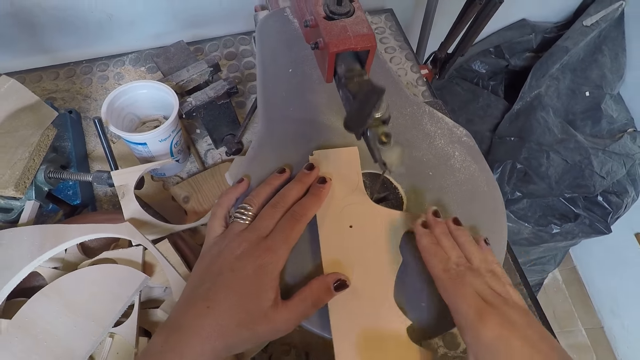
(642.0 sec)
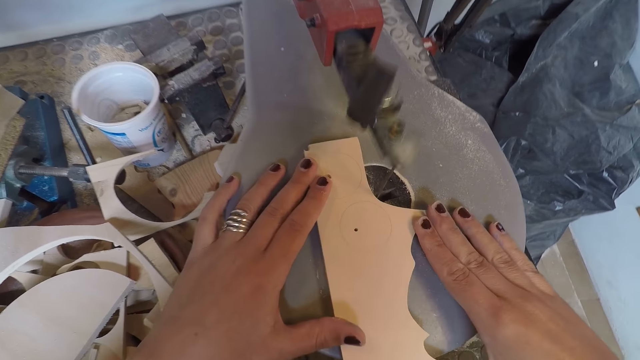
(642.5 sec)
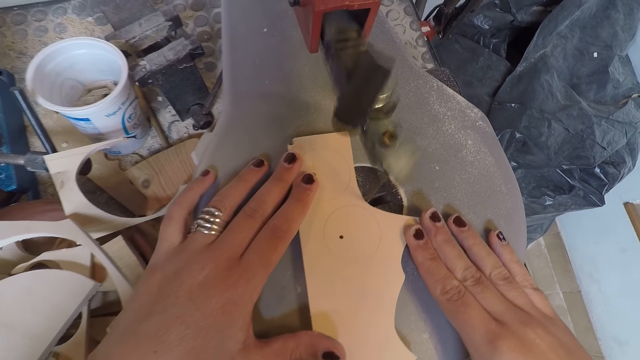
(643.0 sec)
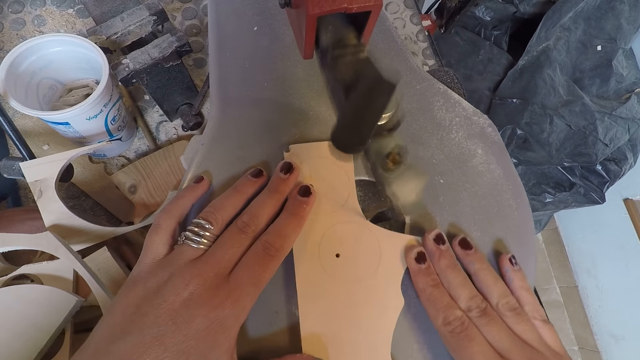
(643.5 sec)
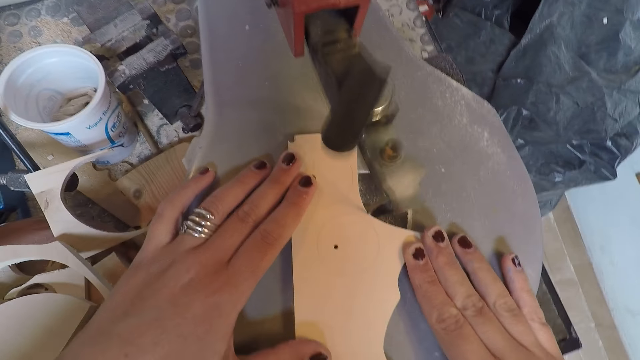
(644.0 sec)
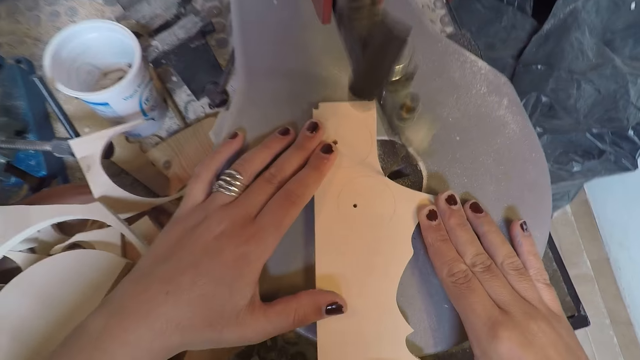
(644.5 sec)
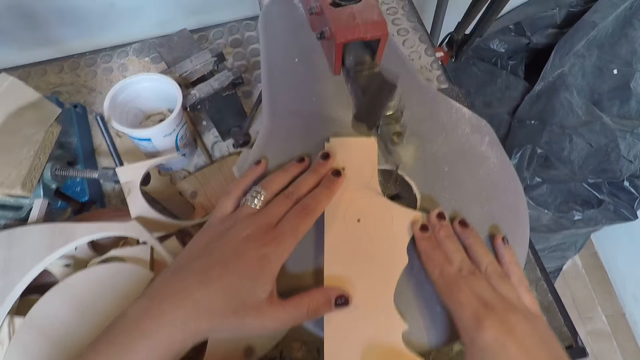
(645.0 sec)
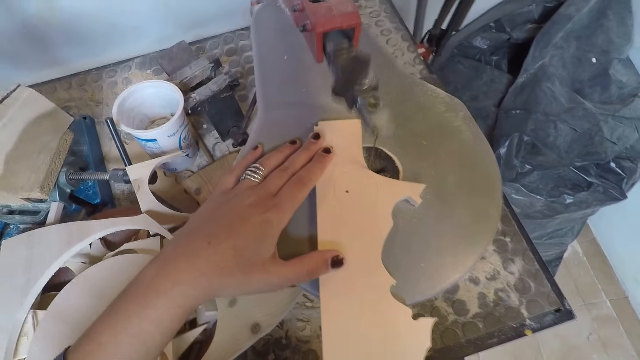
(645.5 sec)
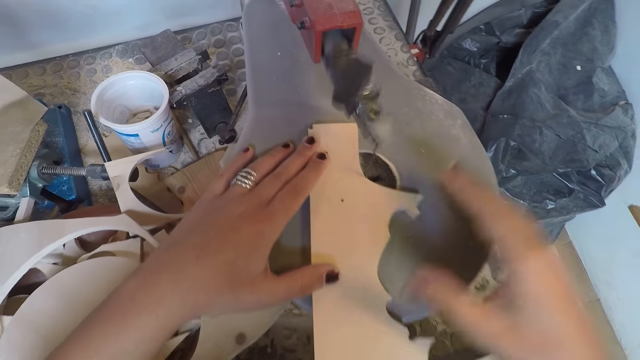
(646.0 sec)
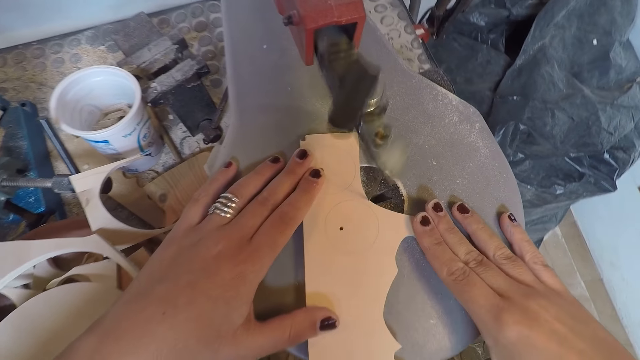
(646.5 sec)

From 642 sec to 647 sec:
The camera wearer drills a circular hole into the piece of wood with the scroll saw. They cut the wood.

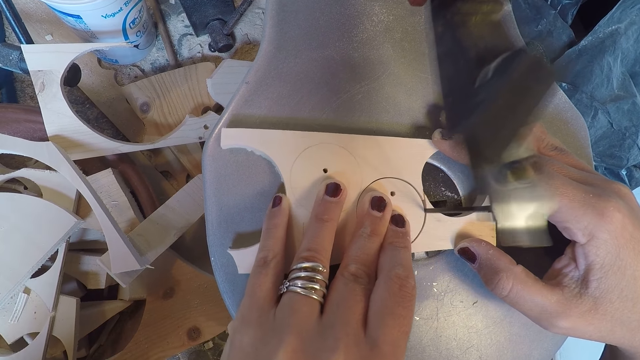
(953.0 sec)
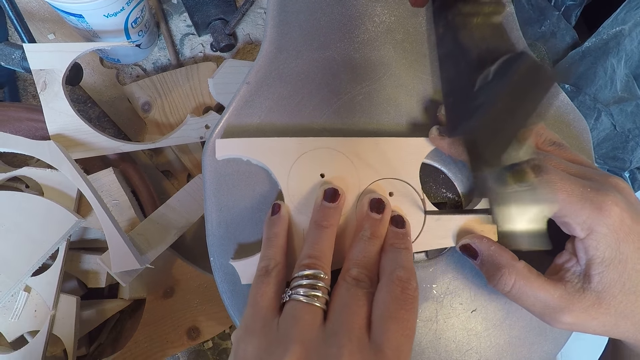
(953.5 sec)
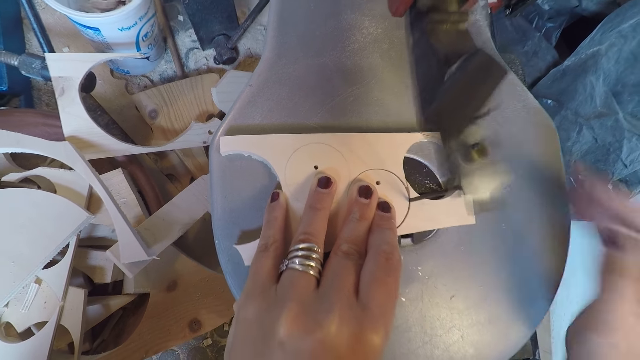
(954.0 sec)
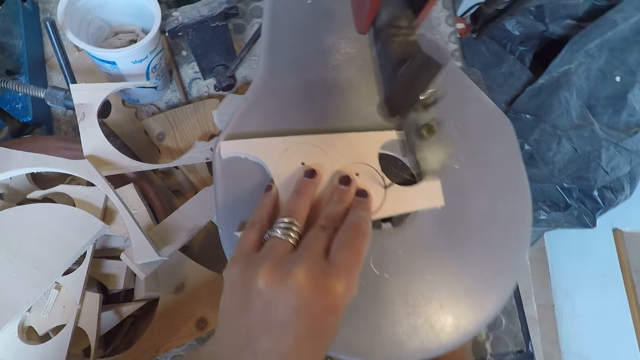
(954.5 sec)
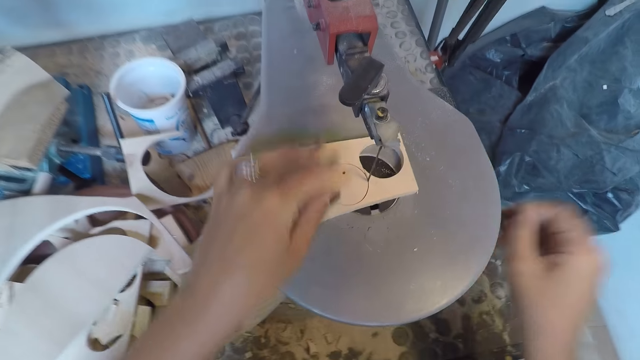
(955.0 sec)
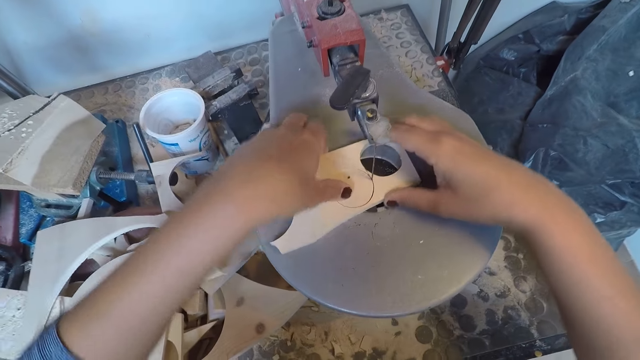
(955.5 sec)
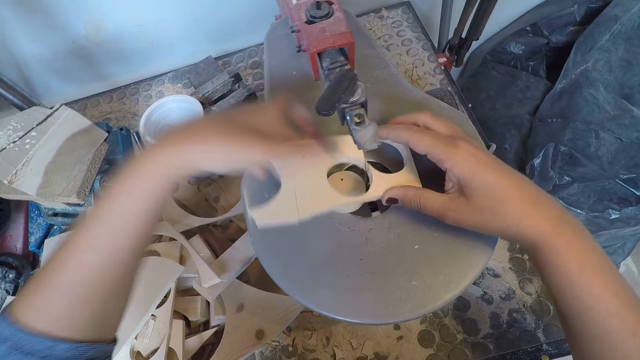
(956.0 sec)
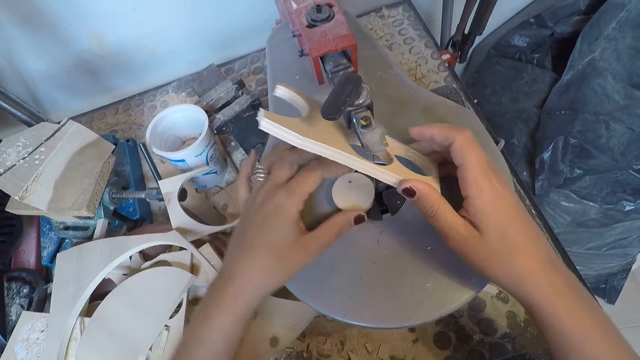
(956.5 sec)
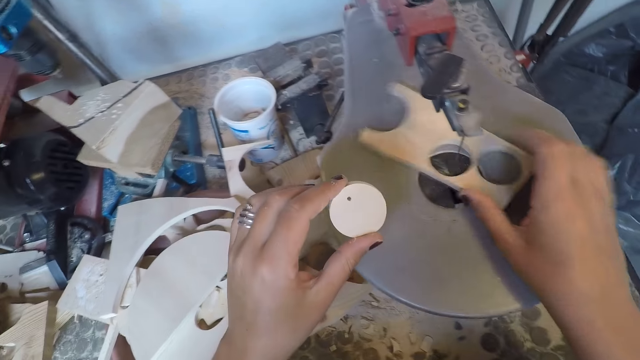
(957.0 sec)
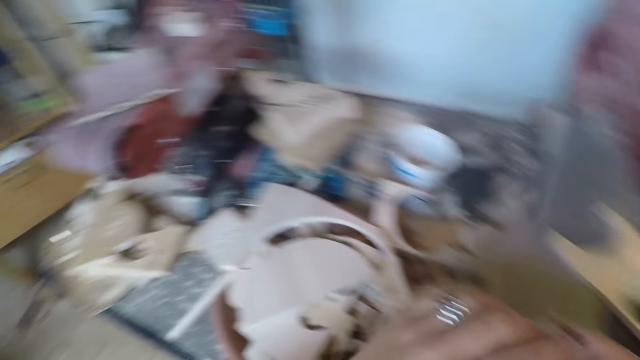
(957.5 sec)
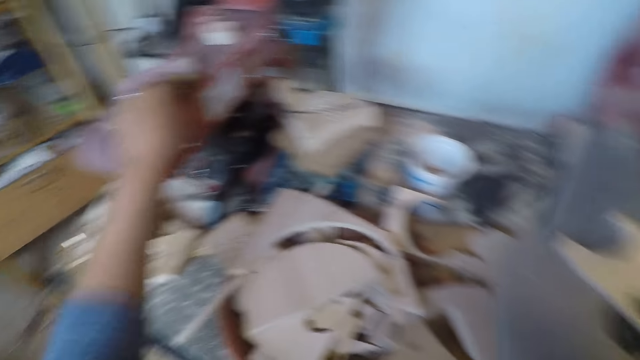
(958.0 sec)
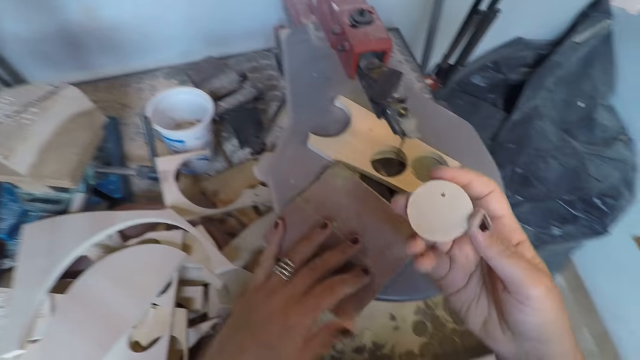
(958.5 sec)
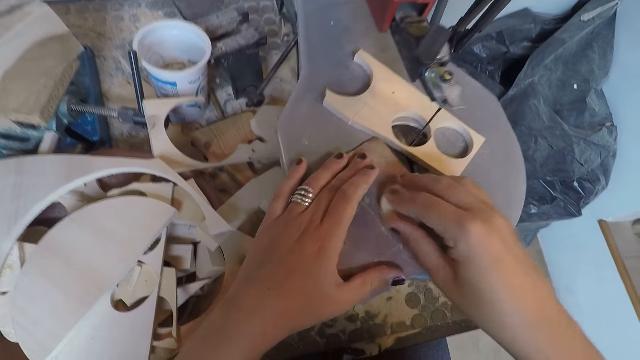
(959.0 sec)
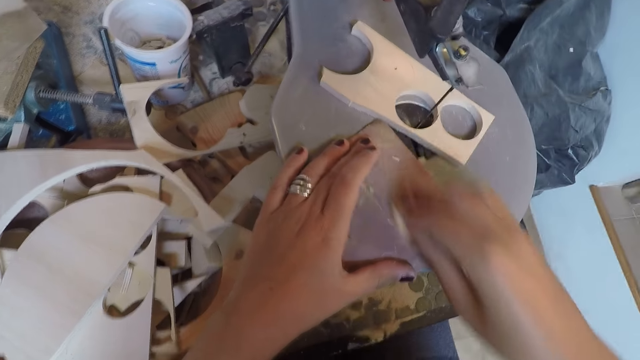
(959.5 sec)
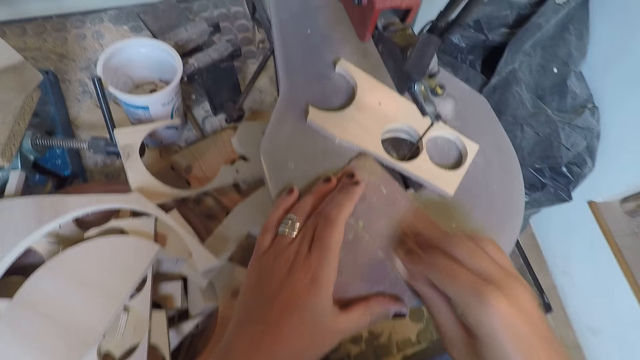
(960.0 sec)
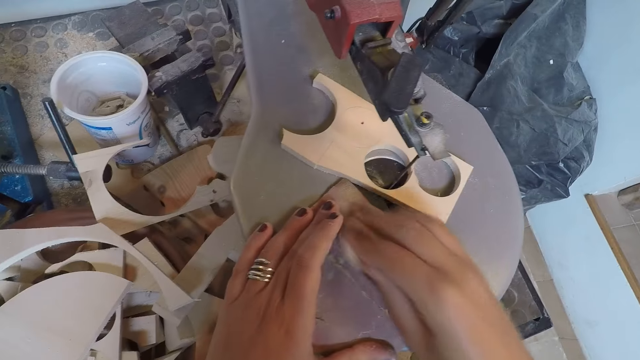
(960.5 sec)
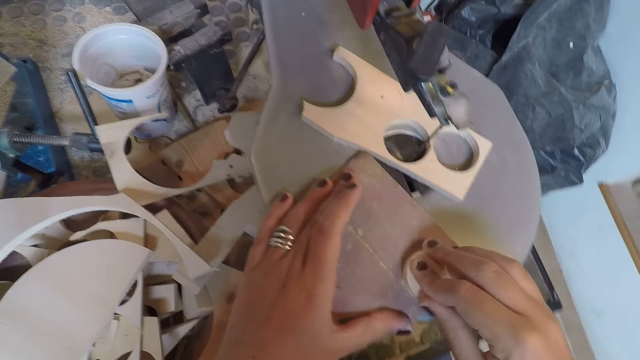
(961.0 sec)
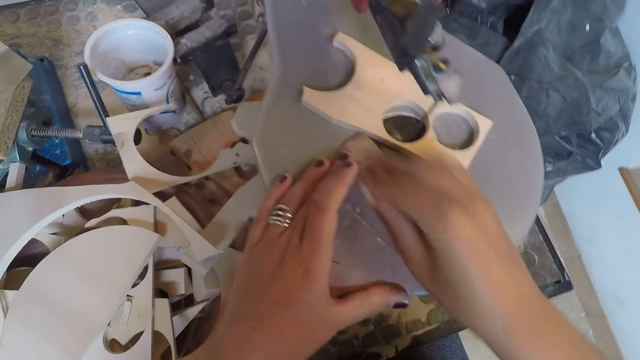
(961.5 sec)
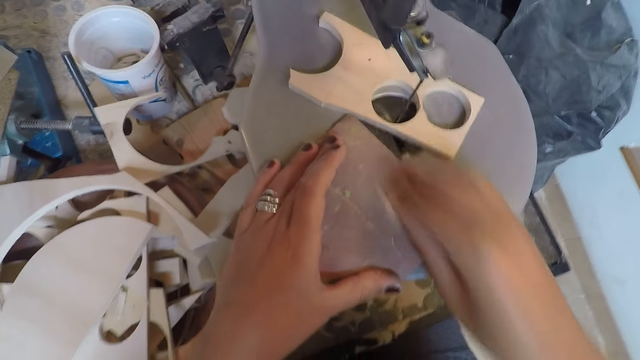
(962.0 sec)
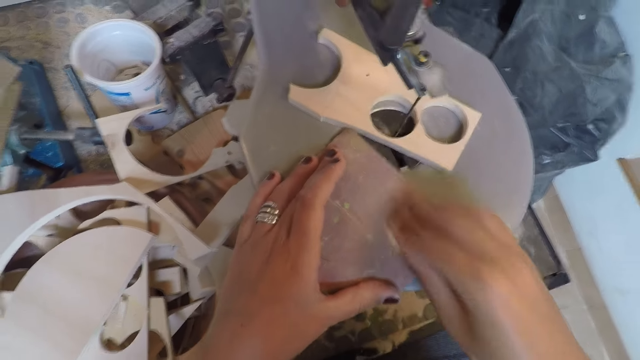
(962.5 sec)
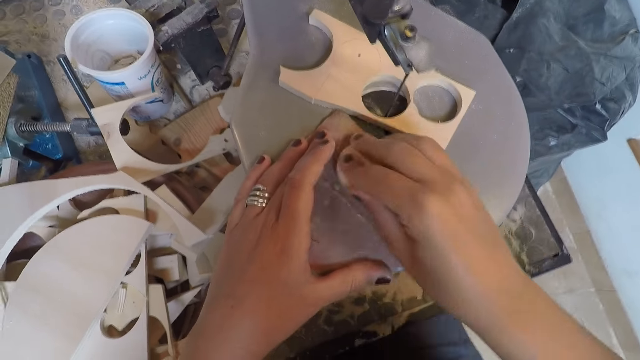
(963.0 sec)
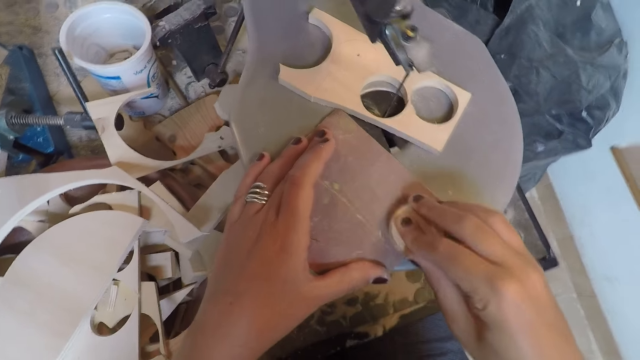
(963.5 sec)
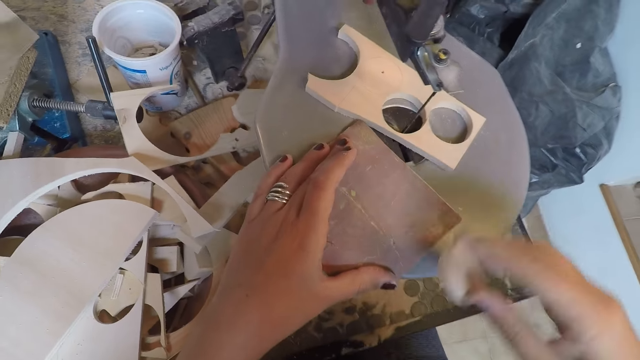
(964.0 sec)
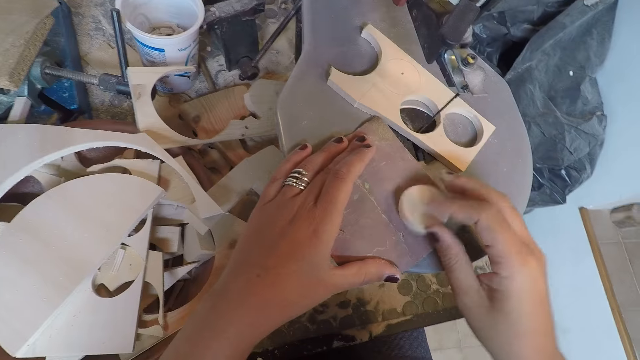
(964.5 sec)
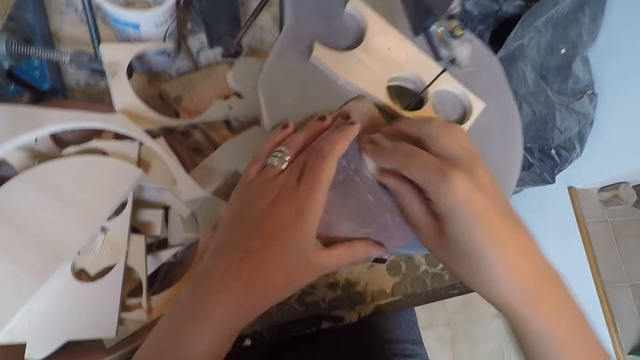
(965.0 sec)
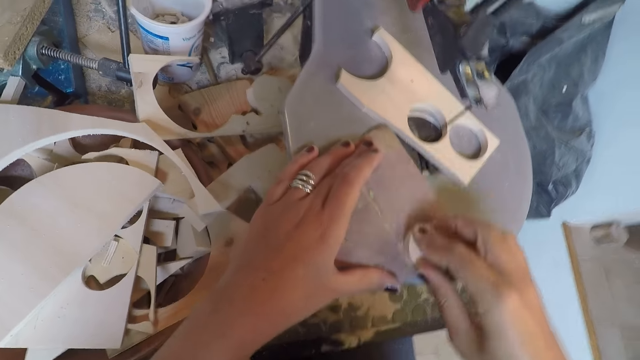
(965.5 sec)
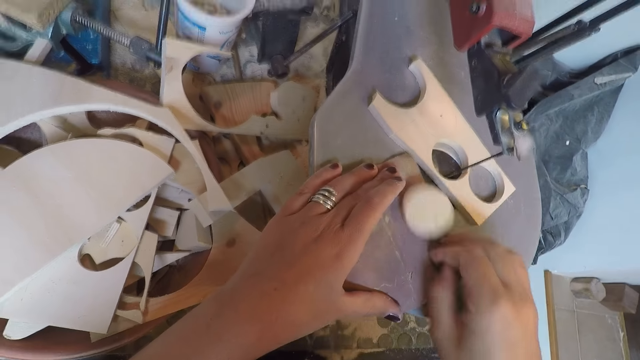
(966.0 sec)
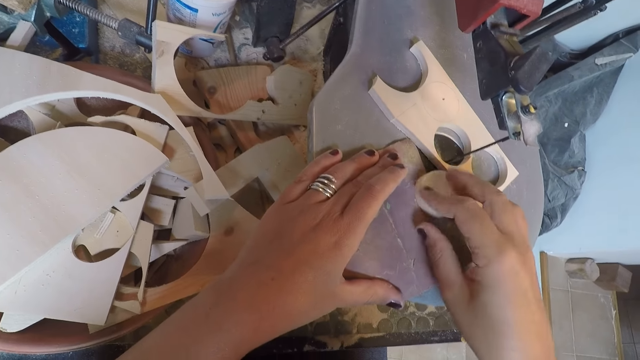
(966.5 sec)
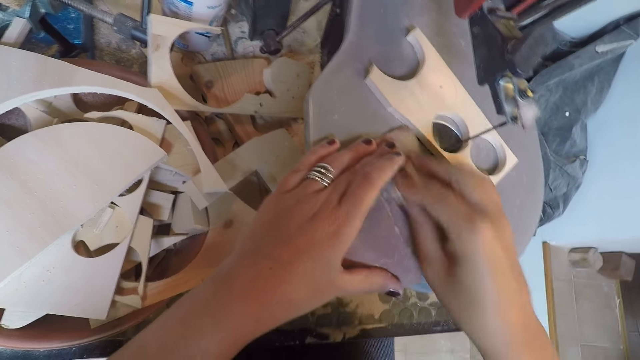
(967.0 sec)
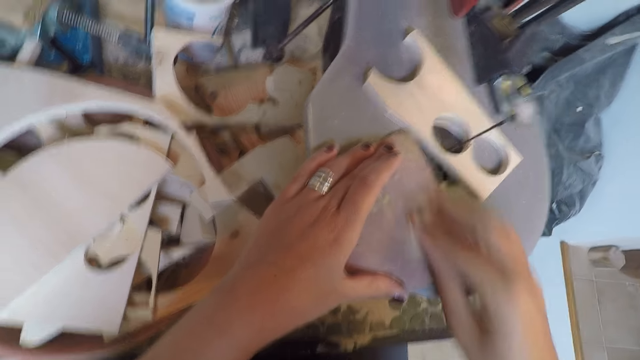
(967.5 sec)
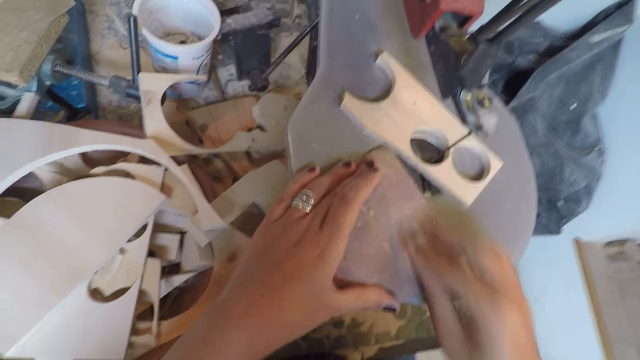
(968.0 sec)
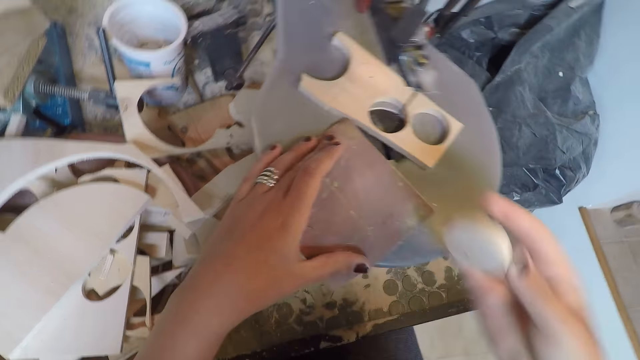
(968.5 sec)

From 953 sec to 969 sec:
The camera wearer places his right hand under the scroll saw. He holds the piece of wood with both hands. He pushes the circular drilled wood out of the piece of wood with his left fingertip. He lifts the wood. He holds the piece of wood with his right hand. He picks the circular drilled wood with his left hand. He drops the piece of wood on the scroll saw with his right hand. He takes the sandpaper on the belt sandpaper machine with his left hand. He drops the sandpaper on the scroll saw. He holds the circular drilled wood in his right hand. He smoothens the circular drilled wood on the scroll saw with the sandpaper. He turns the other side of the circular drilled wood. He smoothens the circular drilled wood on the scroll saw with the sandpaper.
